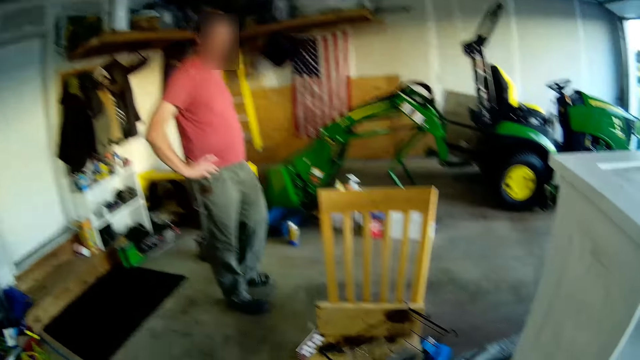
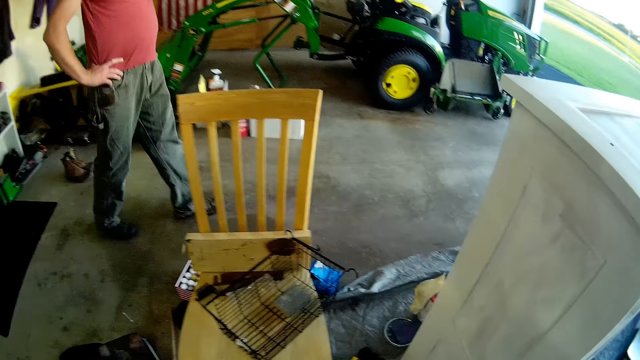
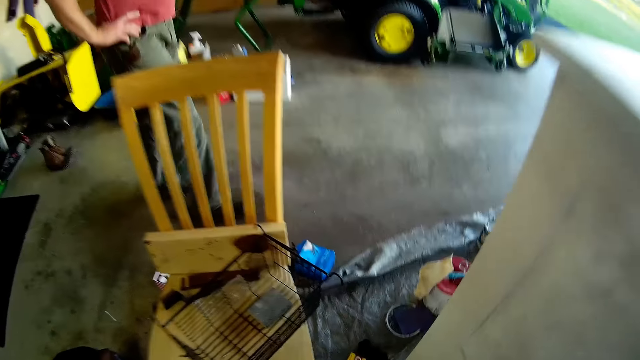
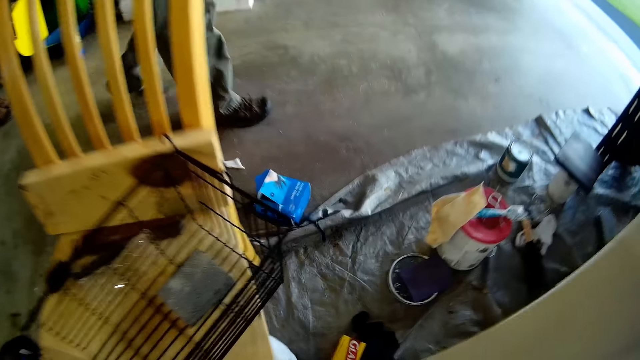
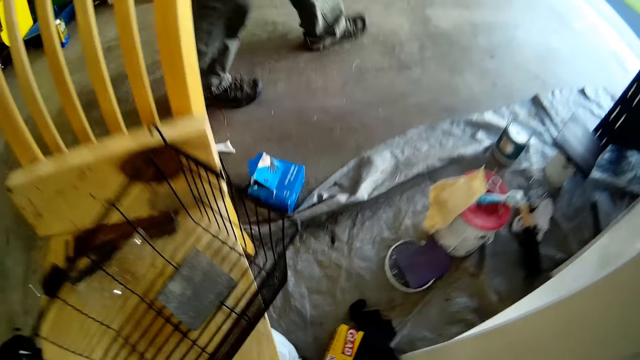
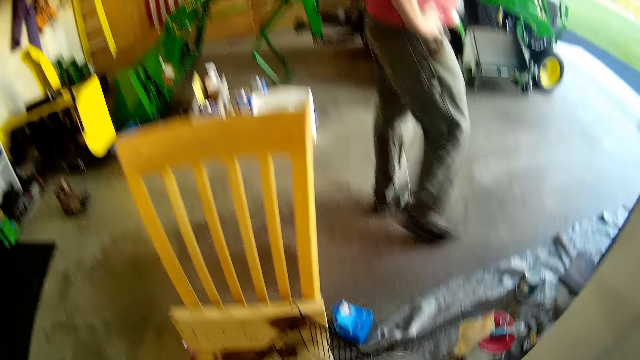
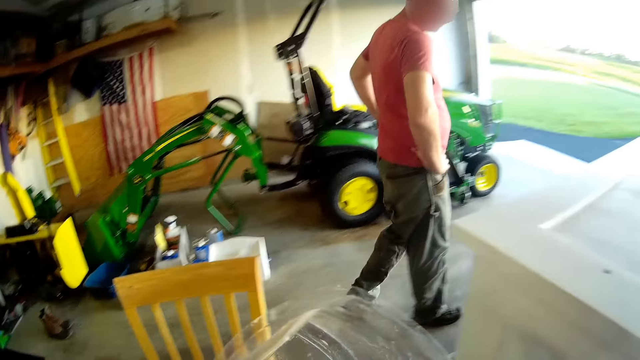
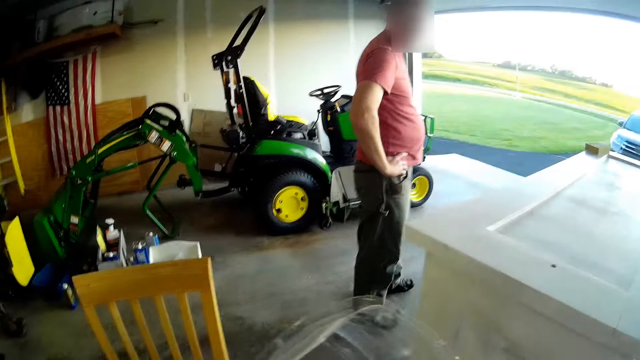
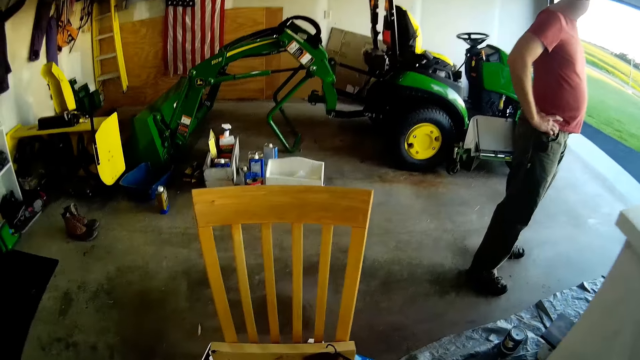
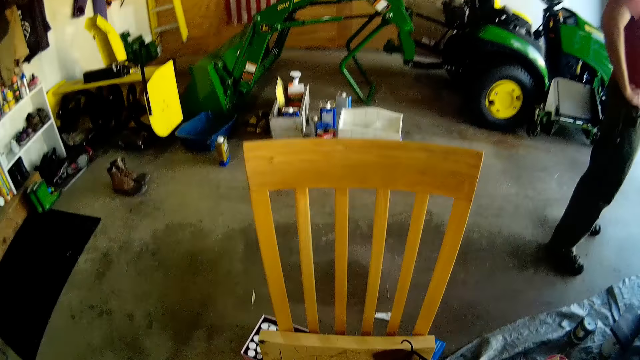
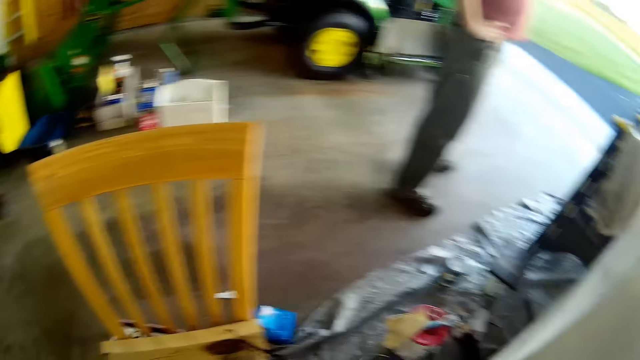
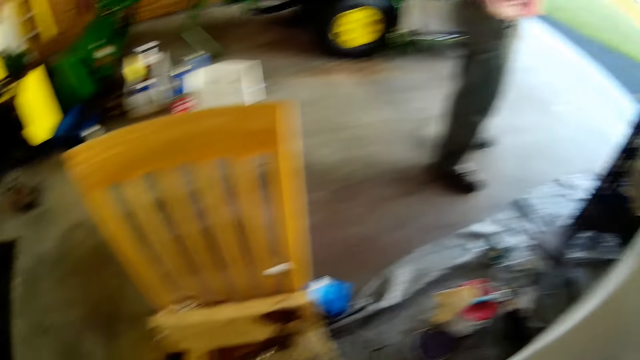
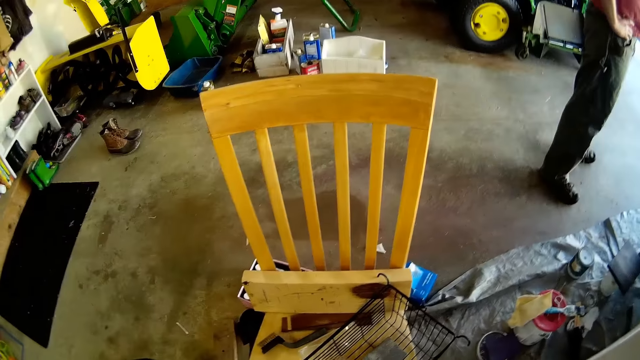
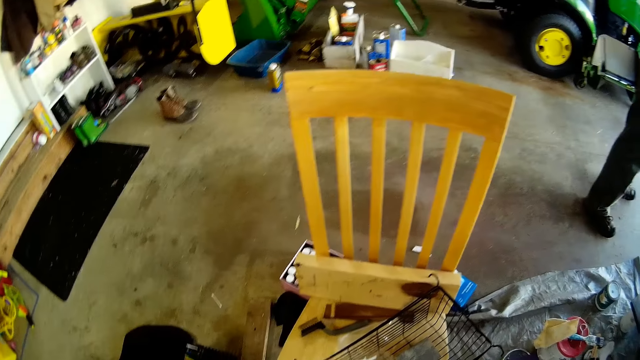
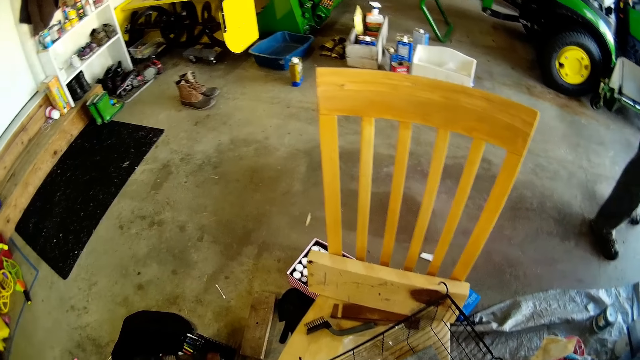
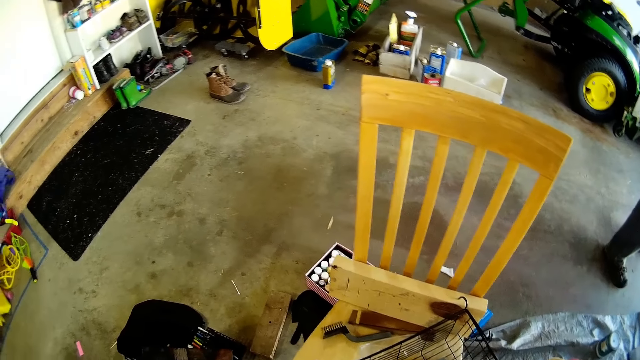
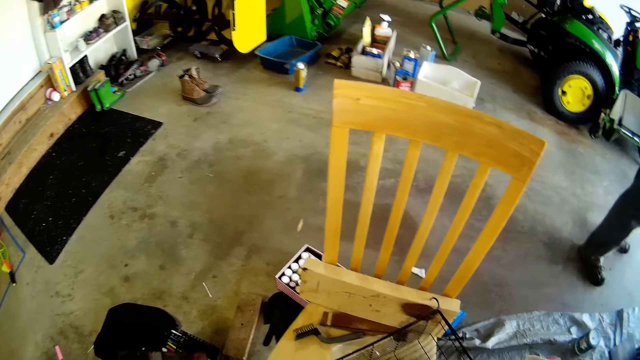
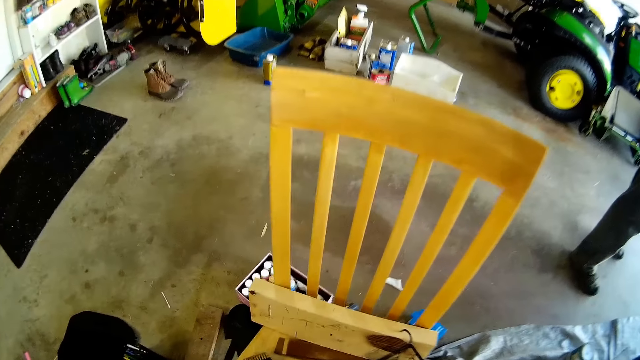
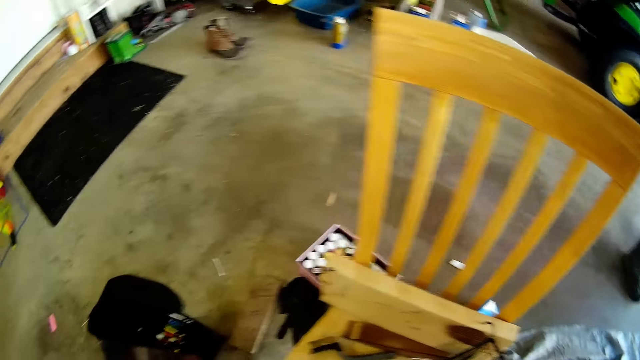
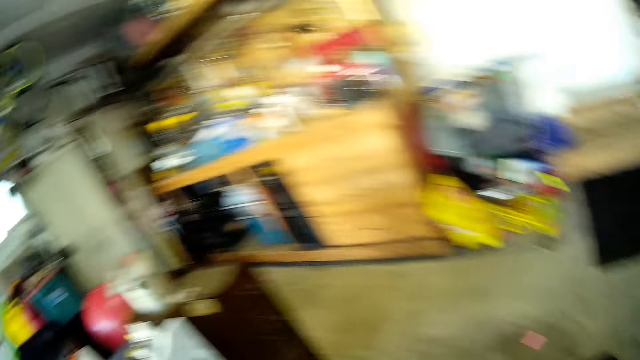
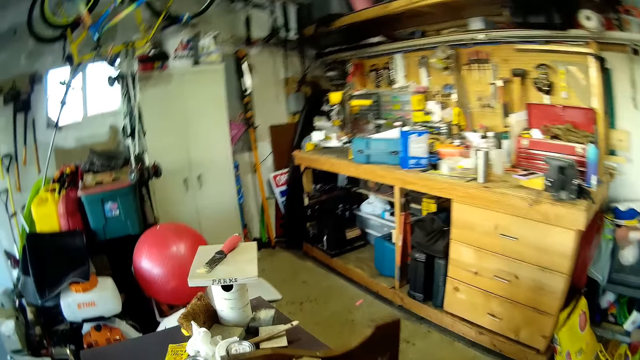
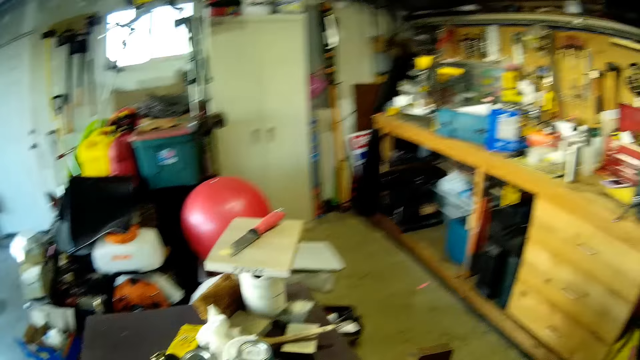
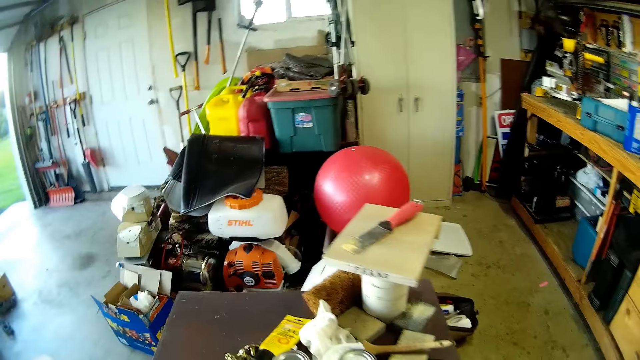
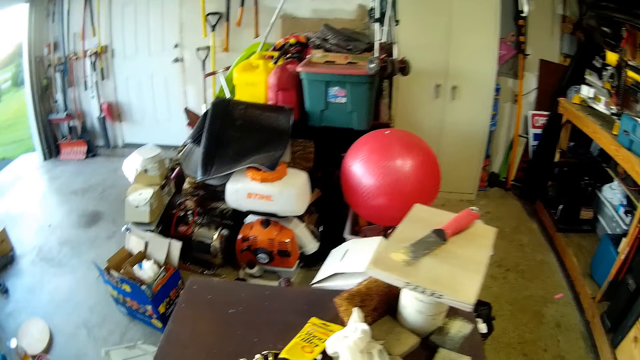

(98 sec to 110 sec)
The camera wearer picks up plastic. A person holds his waist. The camera wearer looks around.

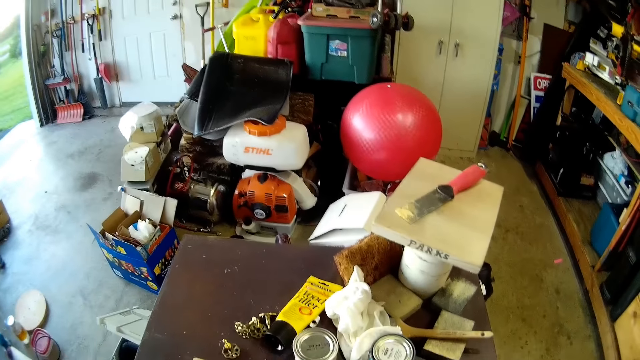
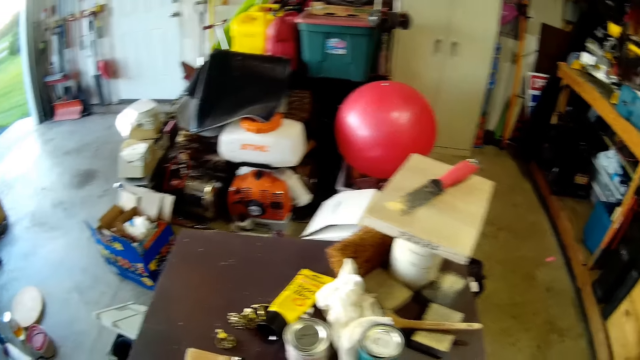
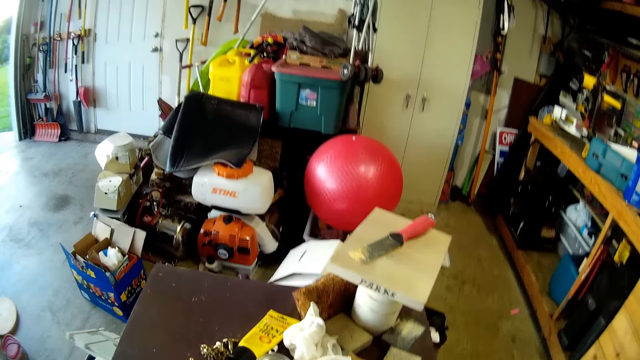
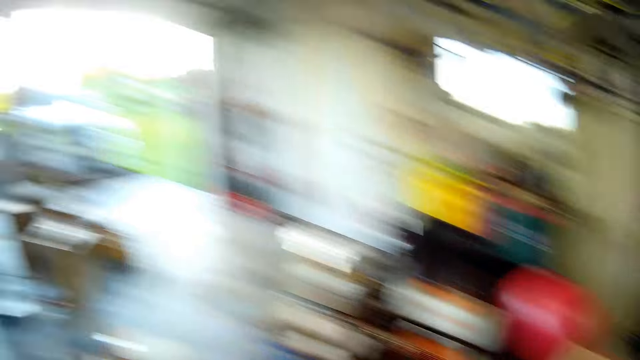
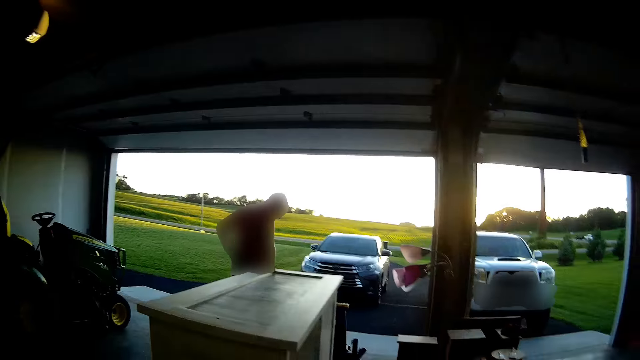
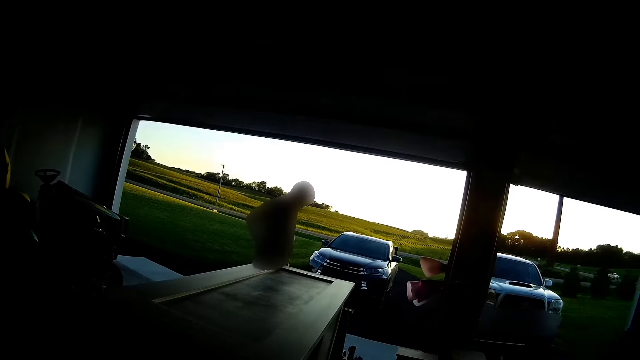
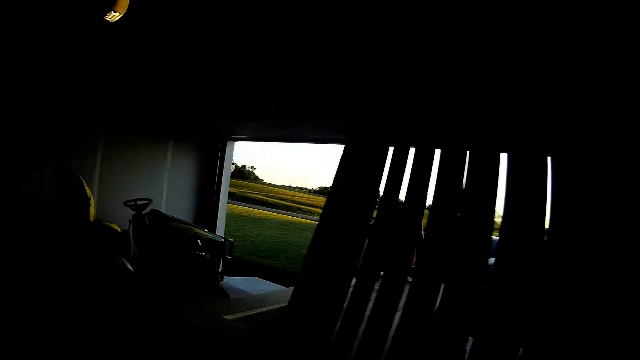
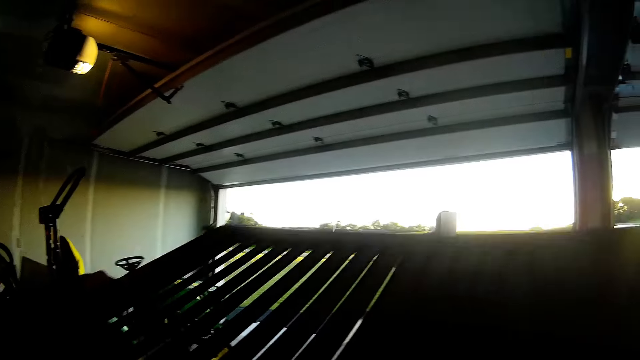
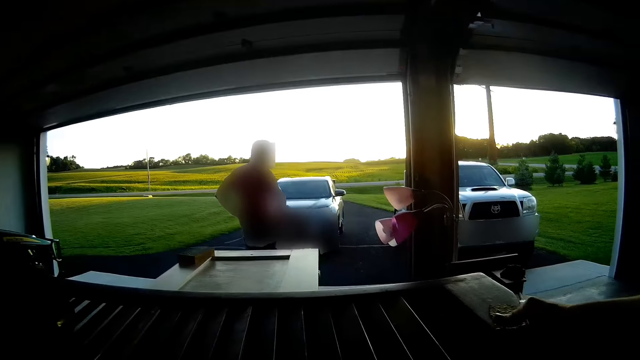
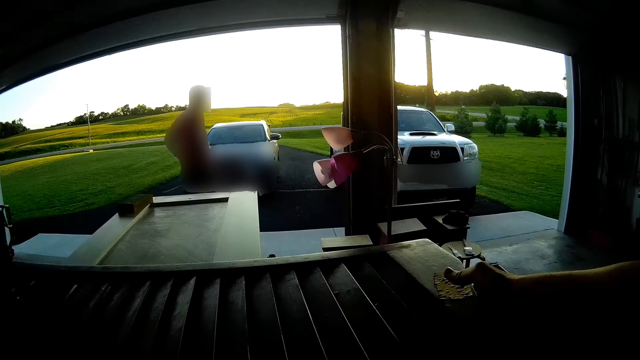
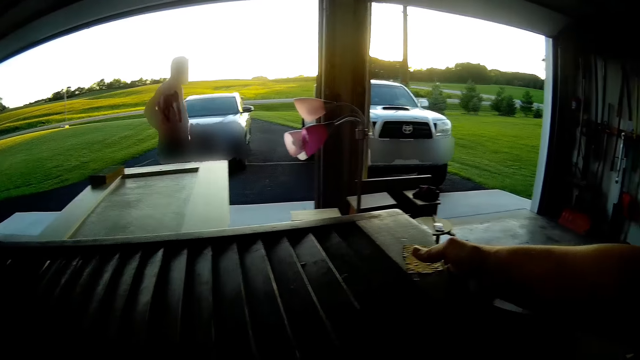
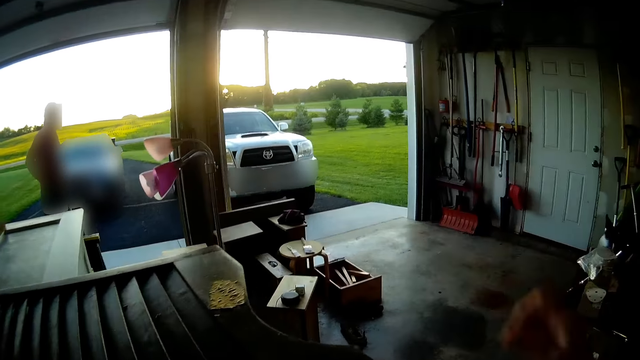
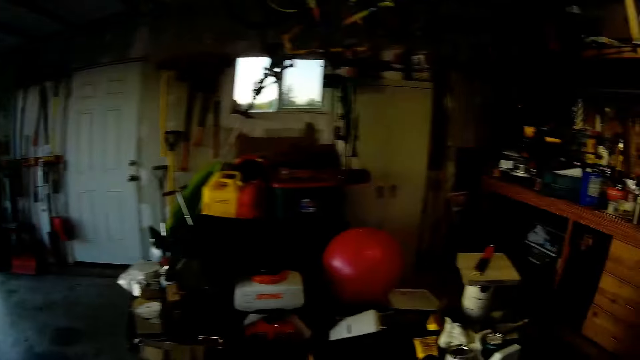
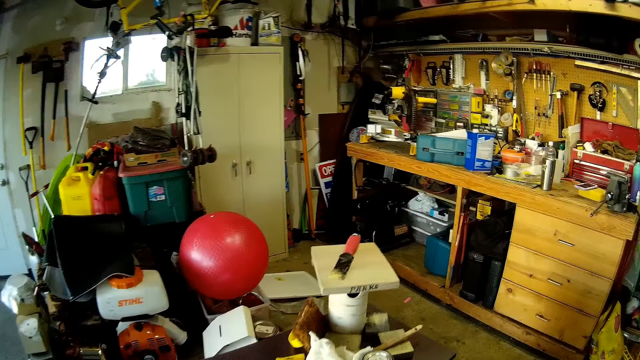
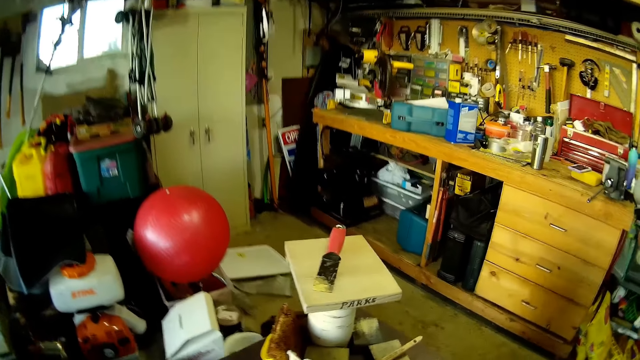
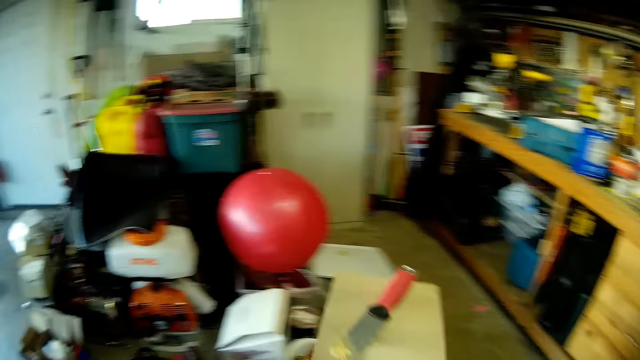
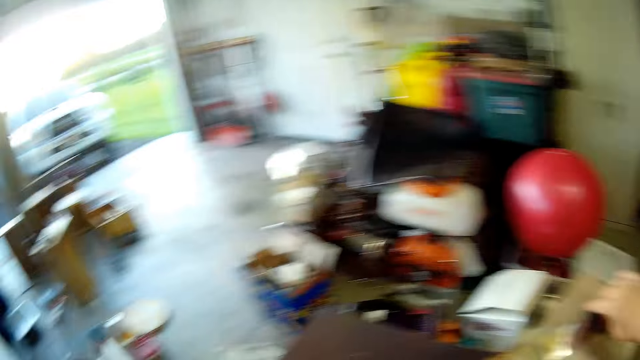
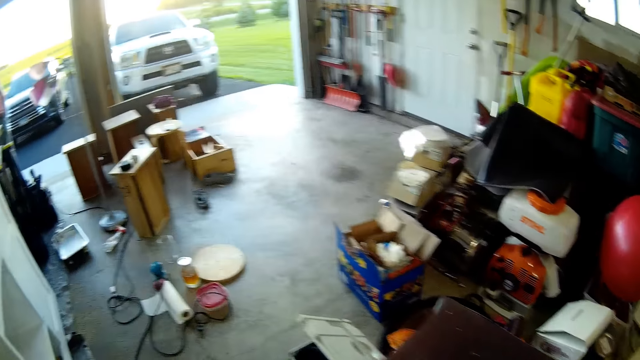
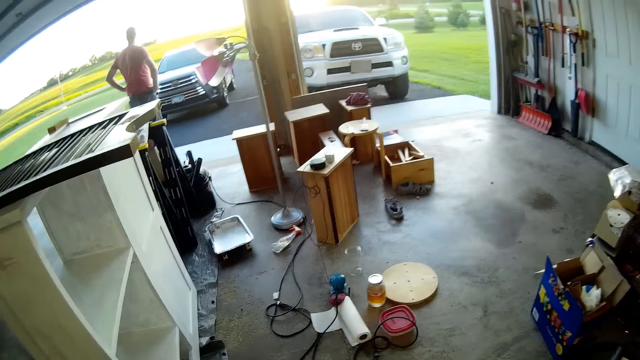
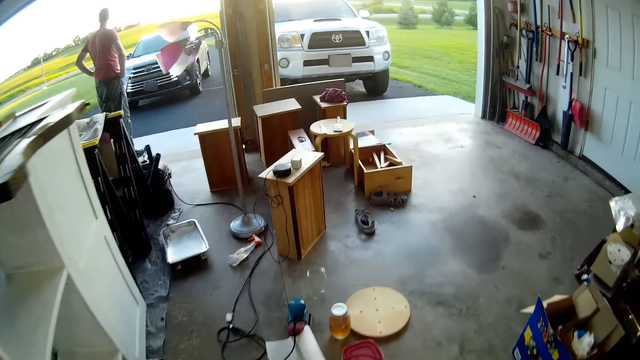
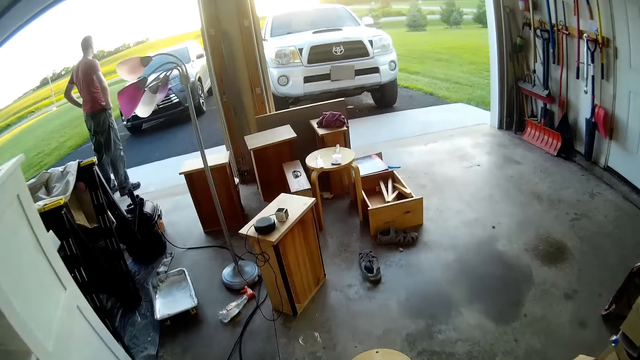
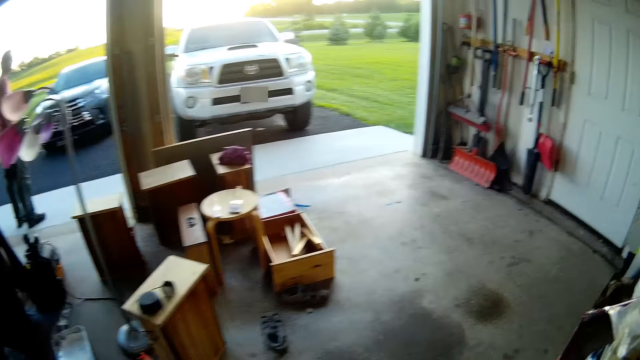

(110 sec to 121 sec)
The camera wearer puts a frame on a cupboard. They drop a piece of timber on the table. They pick up a chisel or putty knife. They walk in the workshop.
